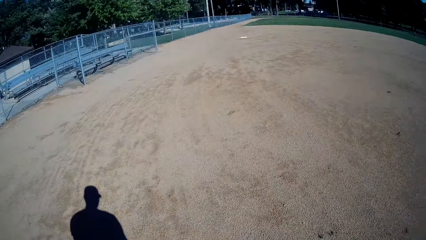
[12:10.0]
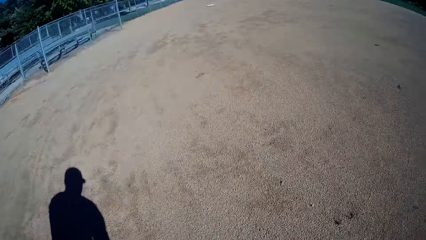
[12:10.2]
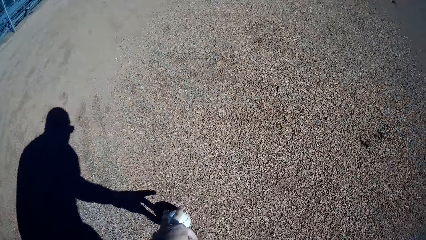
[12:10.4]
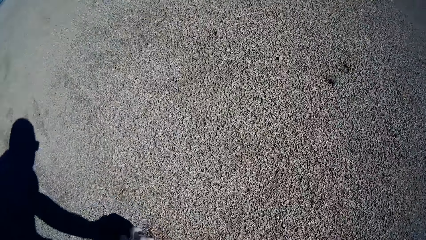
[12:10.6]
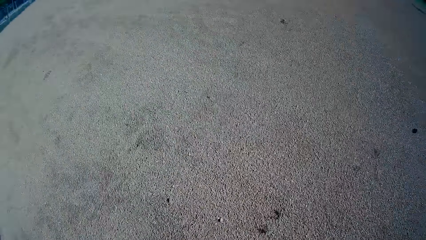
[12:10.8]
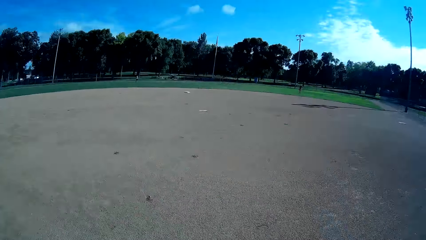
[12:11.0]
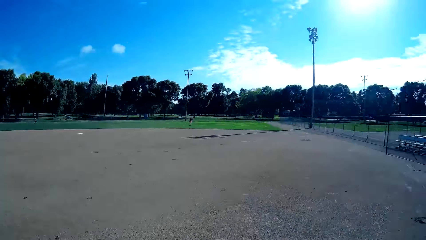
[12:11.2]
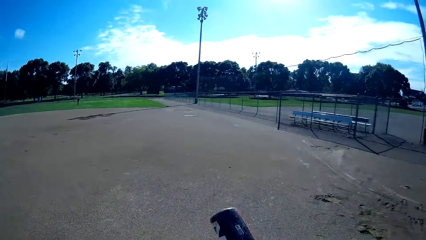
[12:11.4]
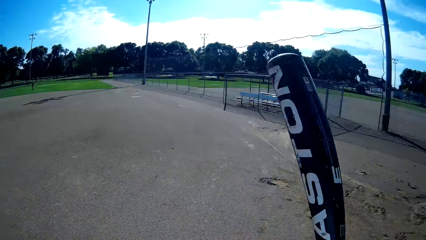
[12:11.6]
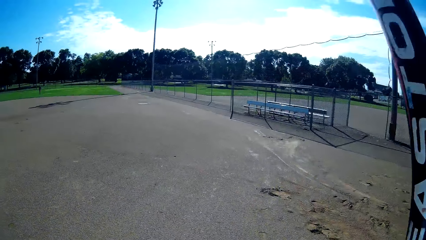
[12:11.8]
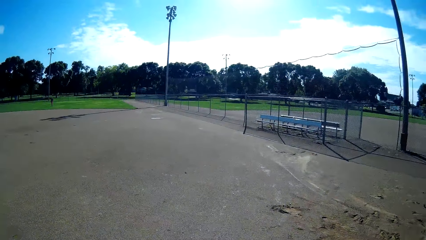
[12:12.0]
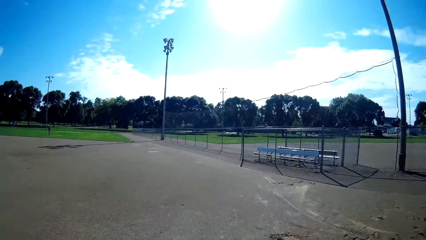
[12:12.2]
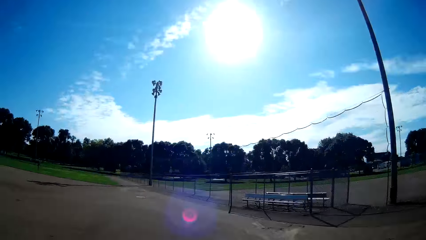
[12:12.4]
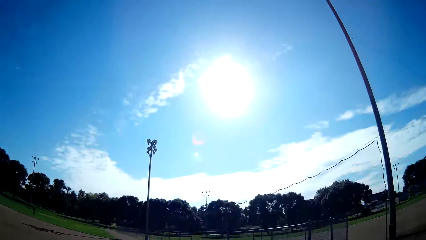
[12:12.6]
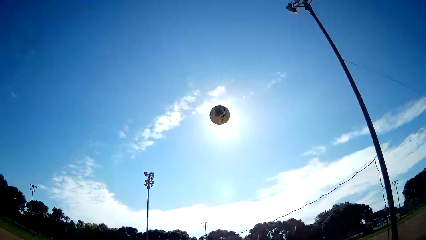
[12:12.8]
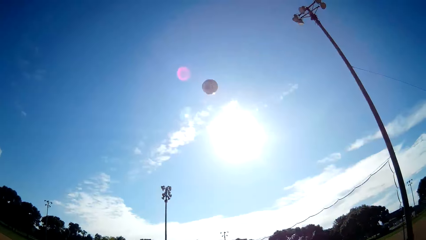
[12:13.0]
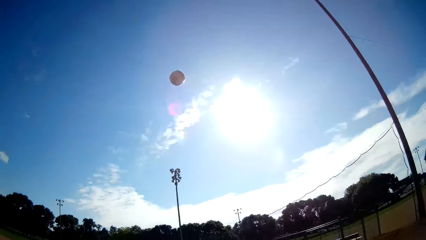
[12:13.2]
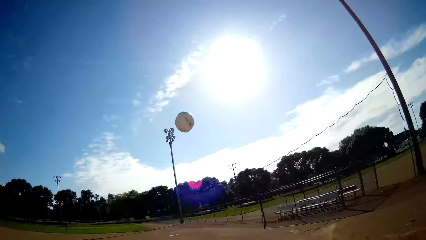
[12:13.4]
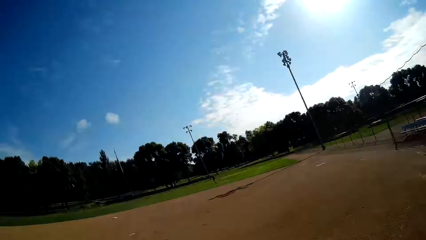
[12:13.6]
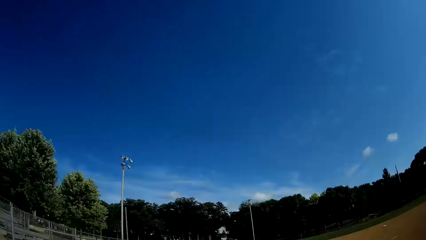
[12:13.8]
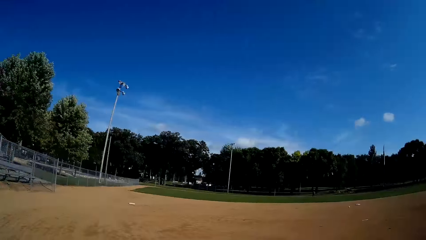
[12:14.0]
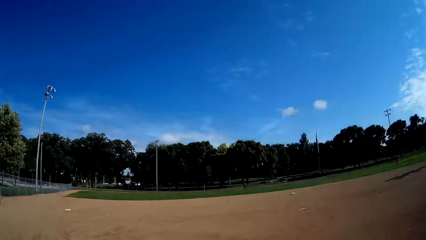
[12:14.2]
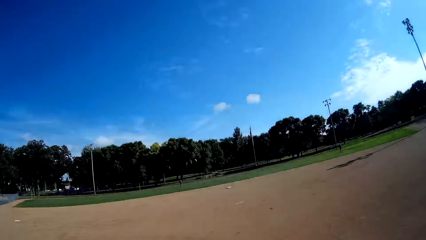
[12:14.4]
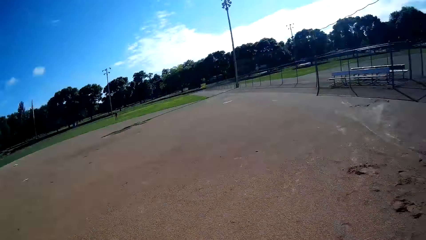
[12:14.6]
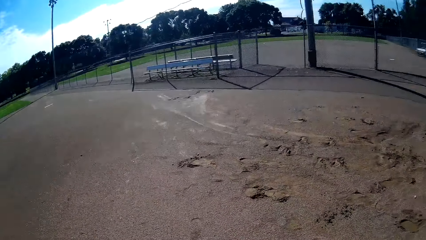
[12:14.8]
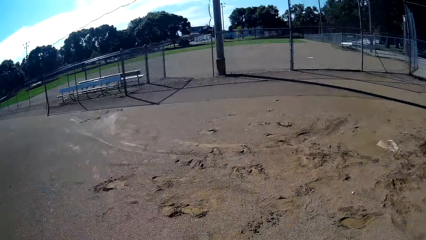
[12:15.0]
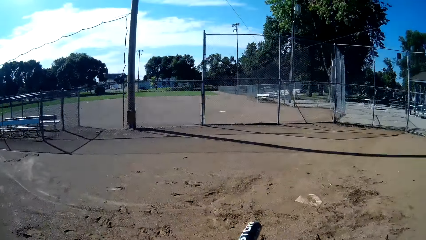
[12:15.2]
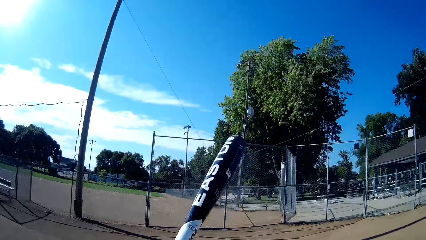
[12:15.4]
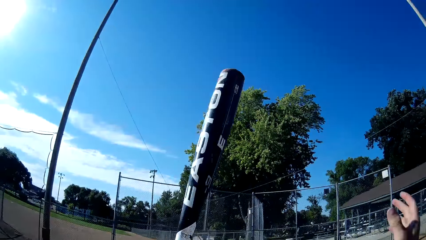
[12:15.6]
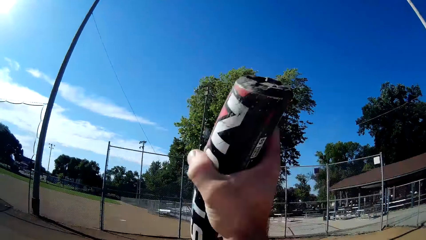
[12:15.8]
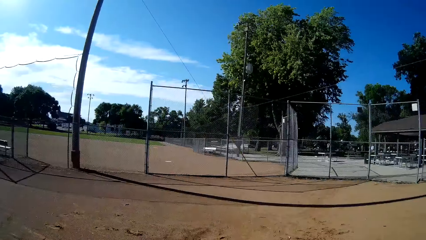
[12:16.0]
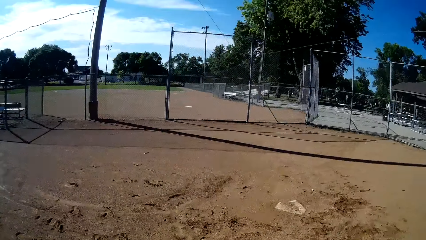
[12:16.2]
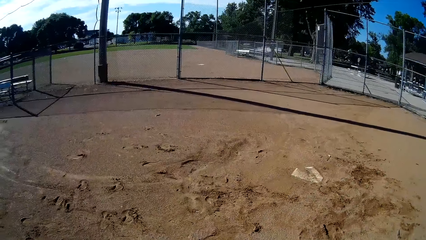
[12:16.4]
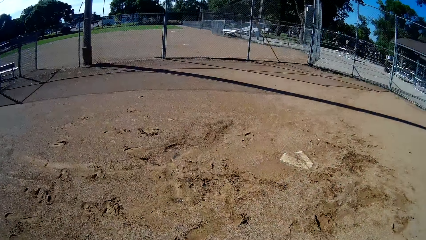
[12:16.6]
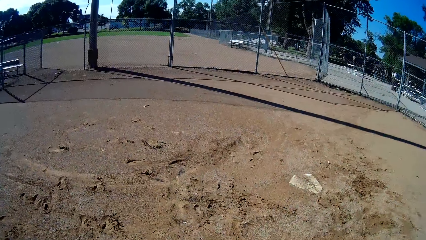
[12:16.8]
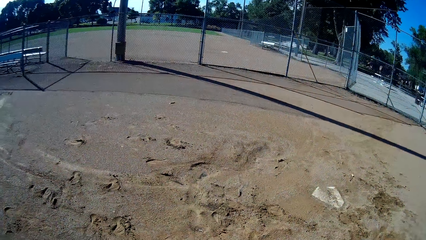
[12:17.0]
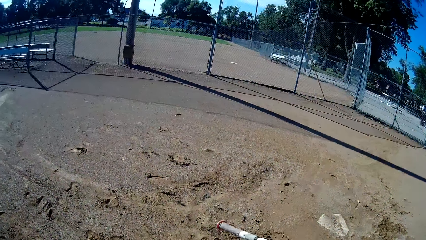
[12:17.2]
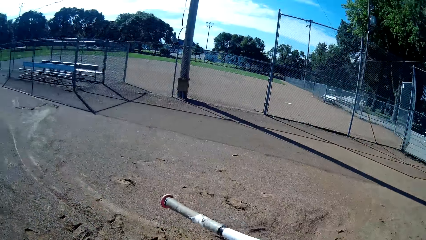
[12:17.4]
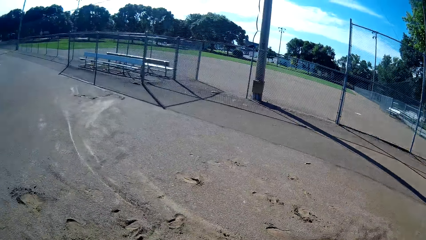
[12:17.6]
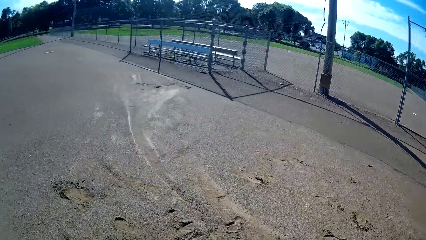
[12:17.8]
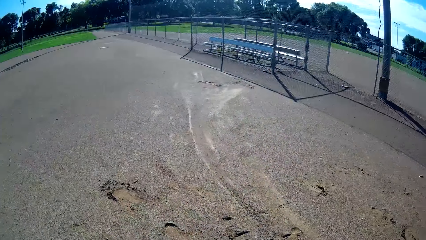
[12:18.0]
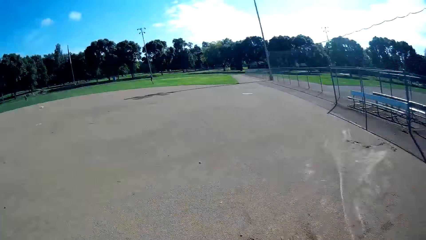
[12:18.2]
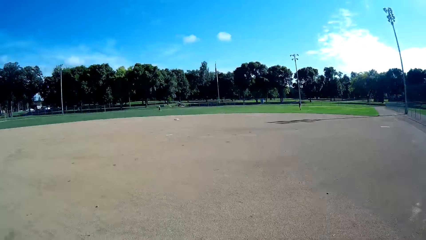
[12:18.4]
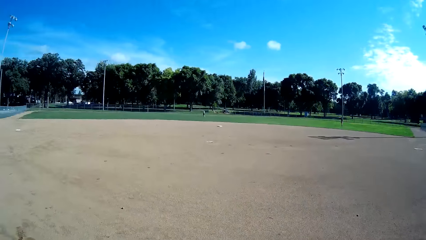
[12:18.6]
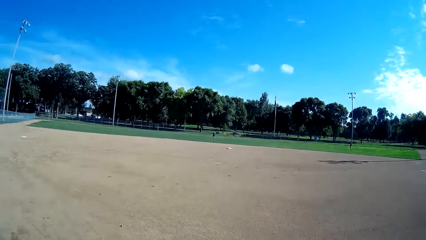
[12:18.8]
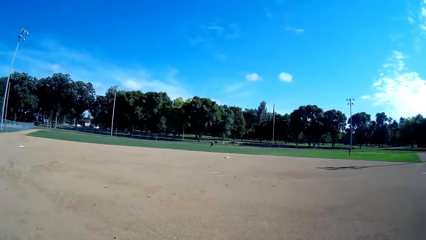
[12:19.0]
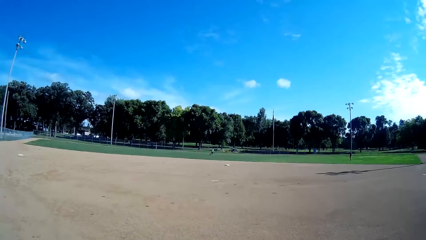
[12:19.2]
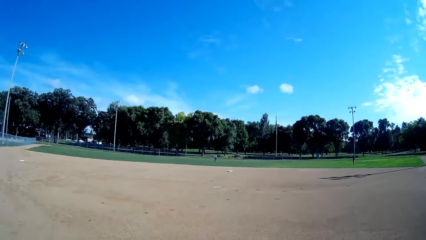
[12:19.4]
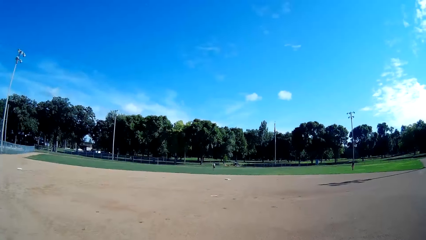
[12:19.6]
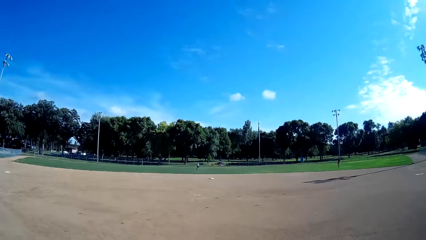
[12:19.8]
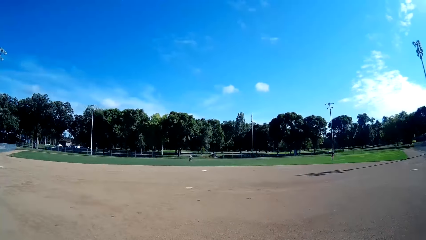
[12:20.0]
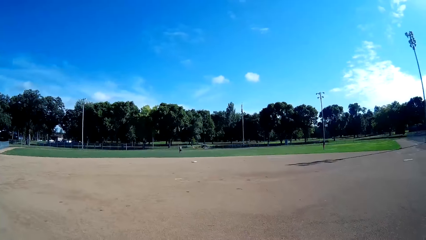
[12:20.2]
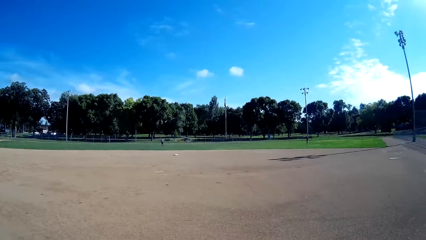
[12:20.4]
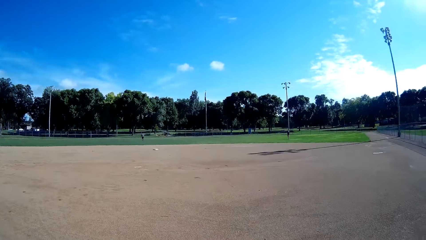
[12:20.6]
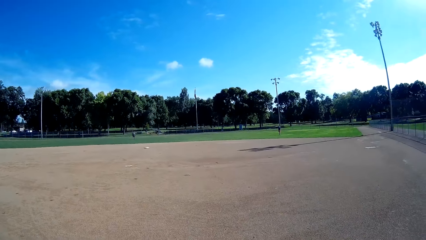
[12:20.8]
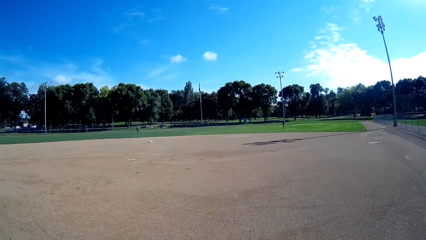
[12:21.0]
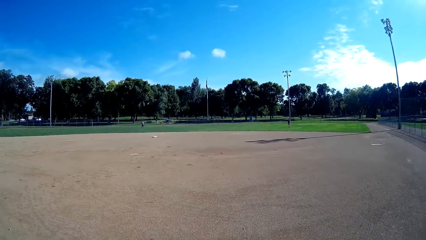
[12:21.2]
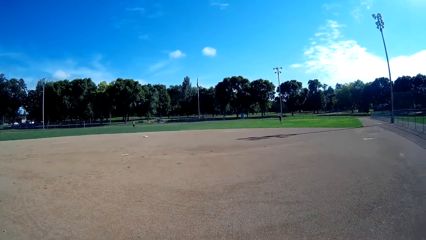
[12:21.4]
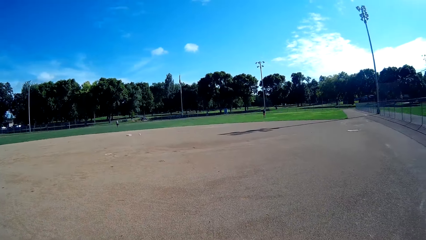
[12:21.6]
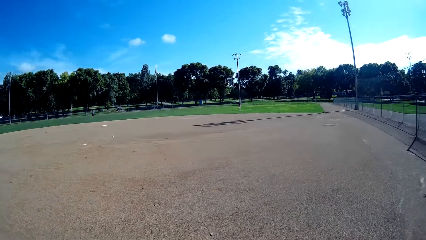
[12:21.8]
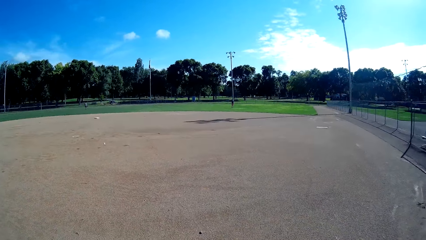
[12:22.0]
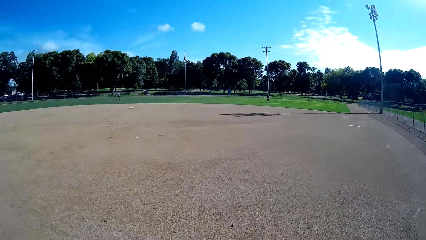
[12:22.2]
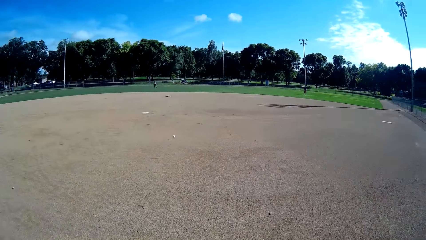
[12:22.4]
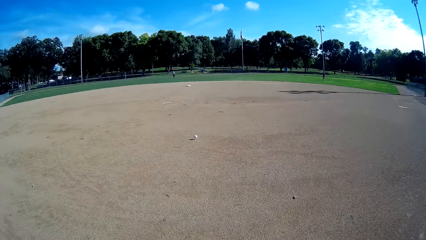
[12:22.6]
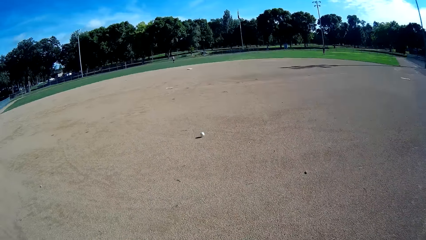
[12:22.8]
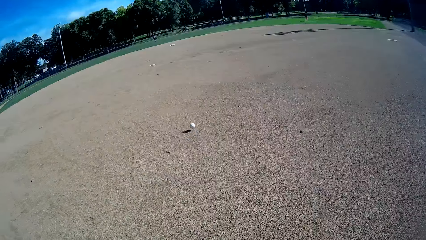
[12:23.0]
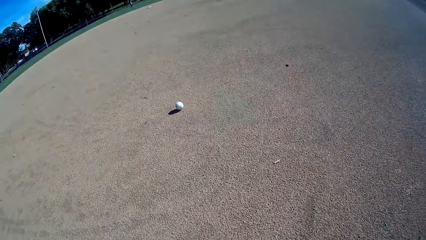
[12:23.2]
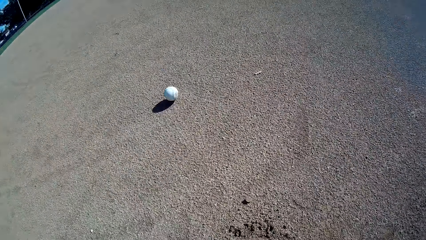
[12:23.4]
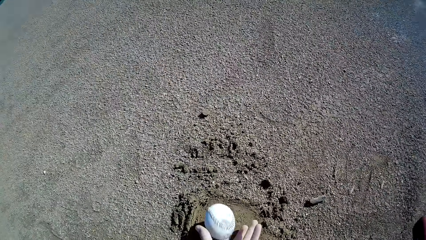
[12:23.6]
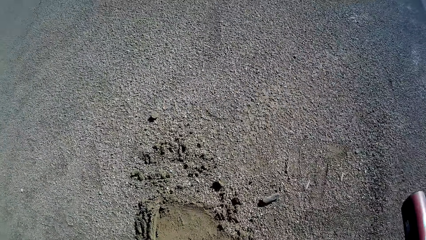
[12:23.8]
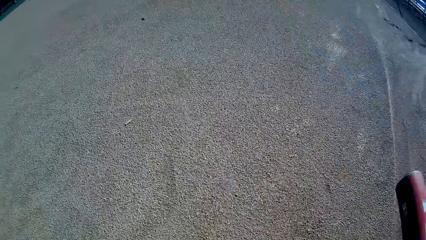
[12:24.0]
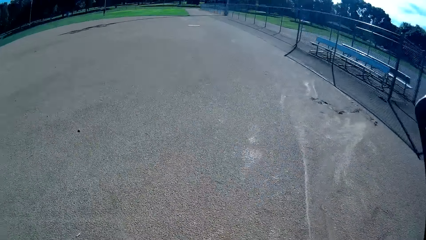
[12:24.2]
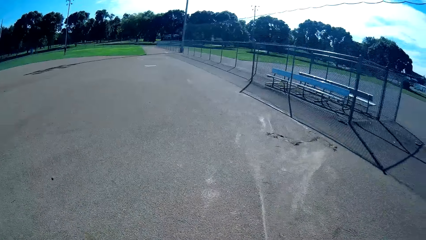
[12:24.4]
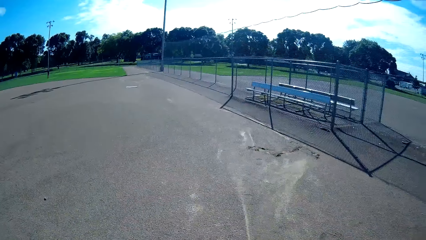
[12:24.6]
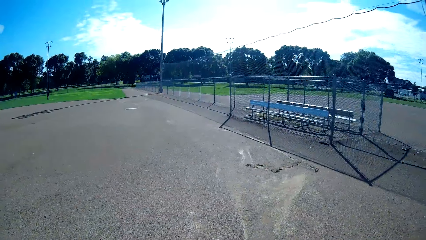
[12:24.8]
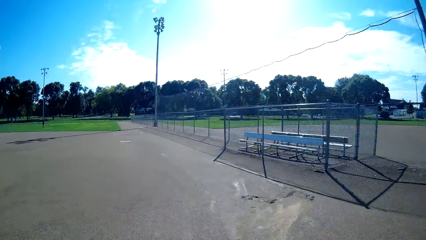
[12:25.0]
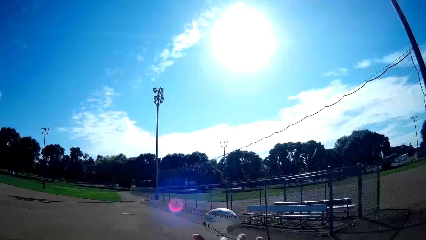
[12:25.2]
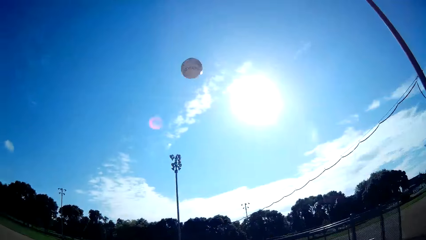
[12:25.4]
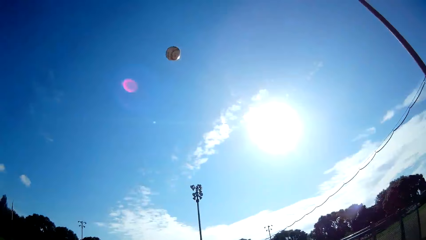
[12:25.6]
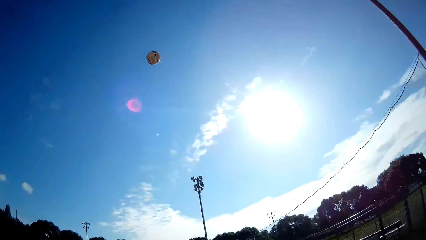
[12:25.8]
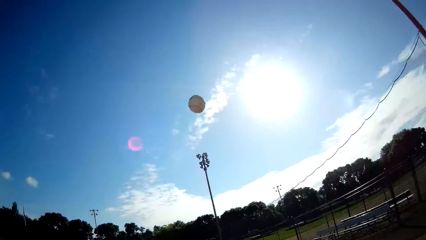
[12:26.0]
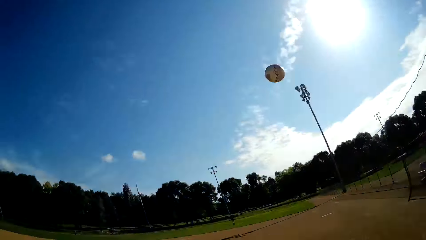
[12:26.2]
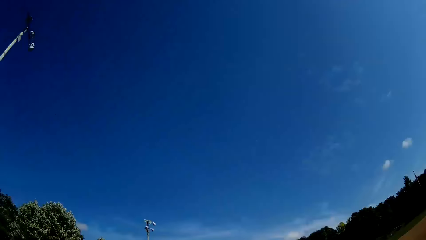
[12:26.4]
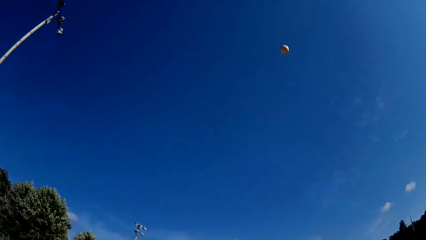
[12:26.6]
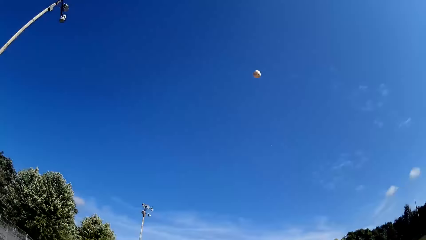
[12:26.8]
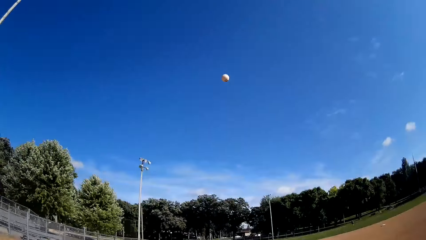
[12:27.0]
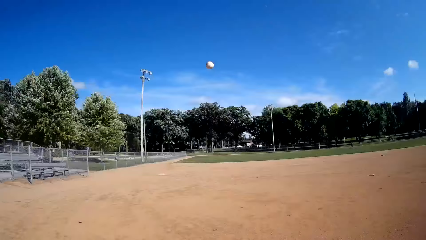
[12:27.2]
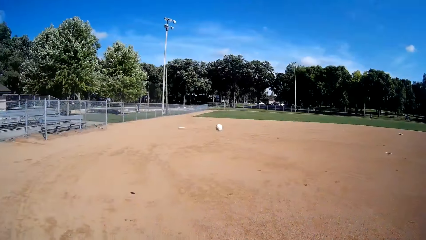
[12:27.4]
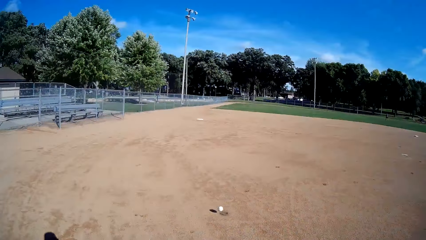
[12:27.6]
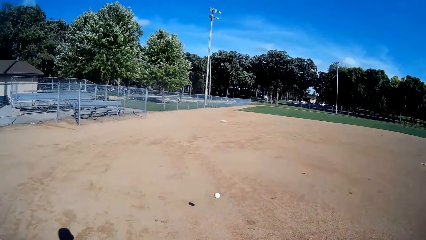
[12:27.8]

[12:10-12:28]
The camera wearer picks up the baseball or cricket ball from the ground. They throw the cricket ball up and play baseball in the pitch to a man. They stare around the pitch. The man hits the cricket ball. The camera wearer picks up the baseball from the ground, plays baseball in the pitch to the man, and throws the cricket ball up.
